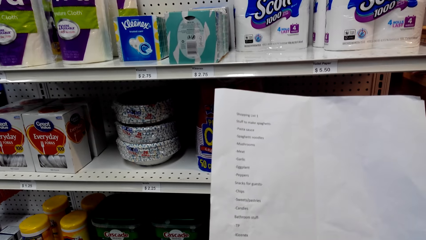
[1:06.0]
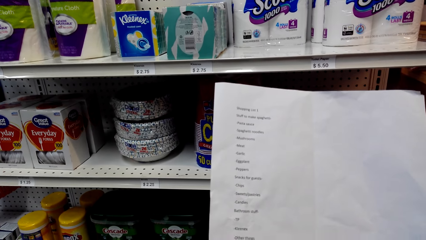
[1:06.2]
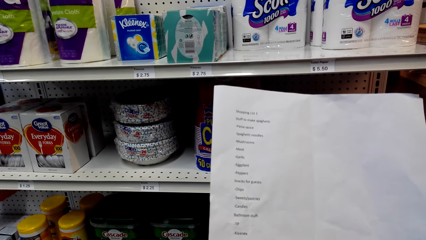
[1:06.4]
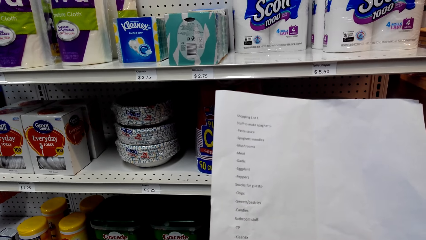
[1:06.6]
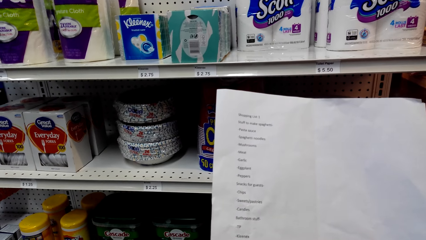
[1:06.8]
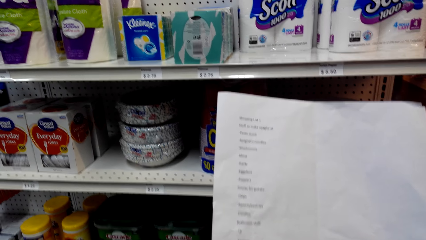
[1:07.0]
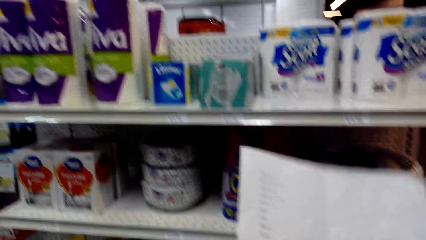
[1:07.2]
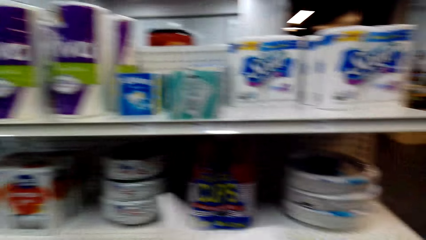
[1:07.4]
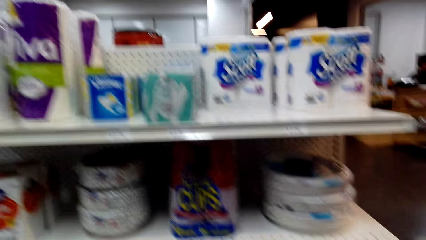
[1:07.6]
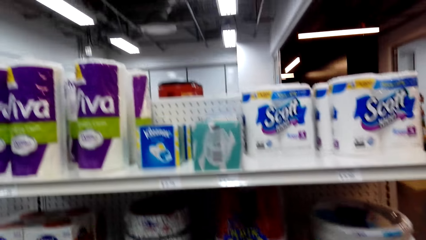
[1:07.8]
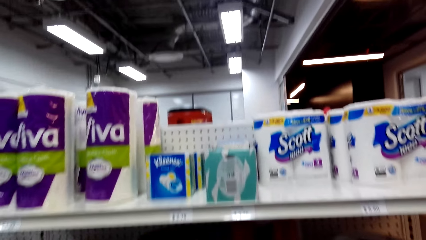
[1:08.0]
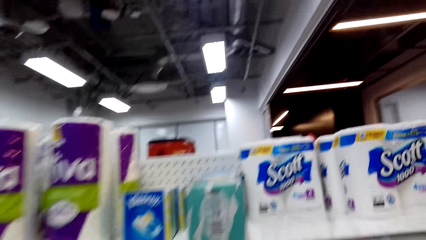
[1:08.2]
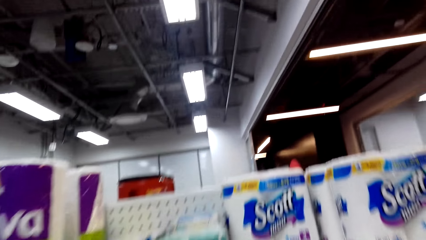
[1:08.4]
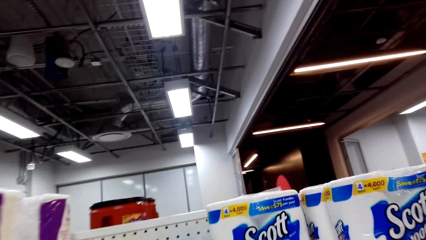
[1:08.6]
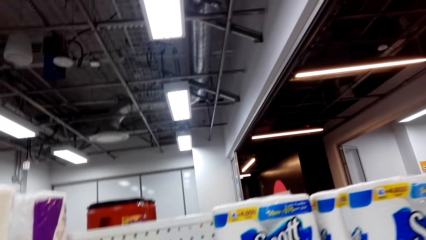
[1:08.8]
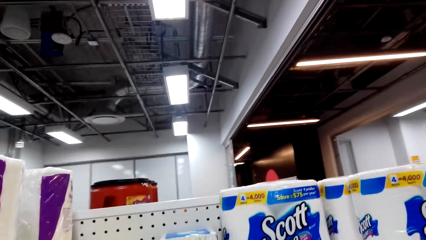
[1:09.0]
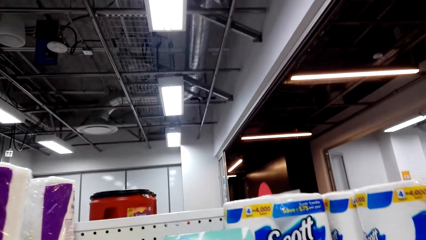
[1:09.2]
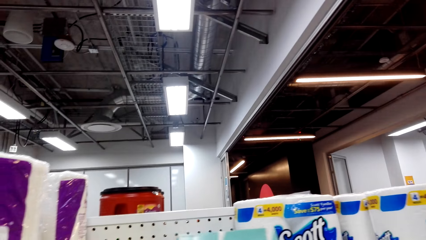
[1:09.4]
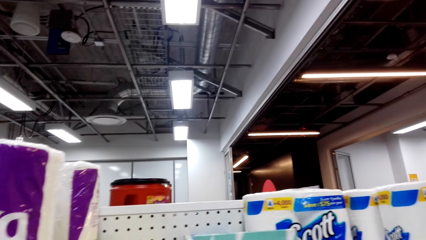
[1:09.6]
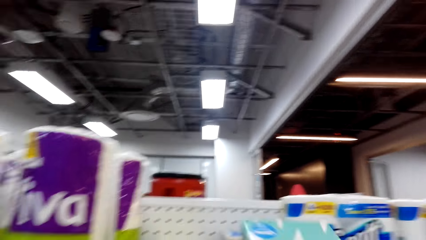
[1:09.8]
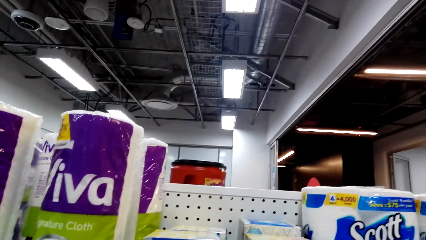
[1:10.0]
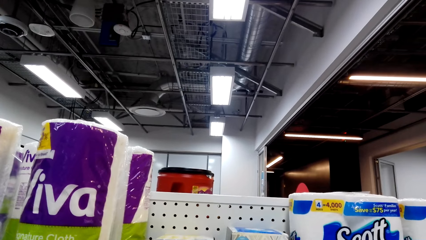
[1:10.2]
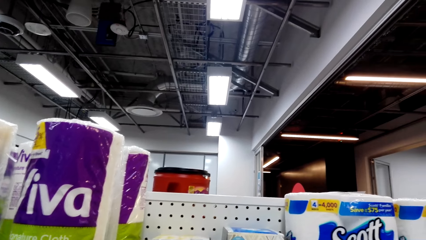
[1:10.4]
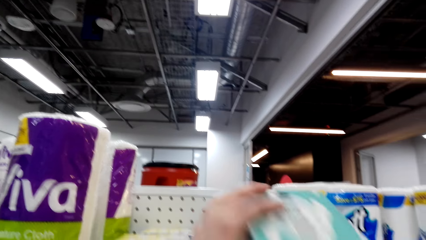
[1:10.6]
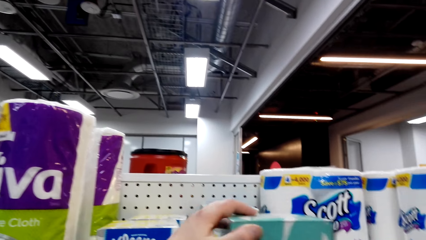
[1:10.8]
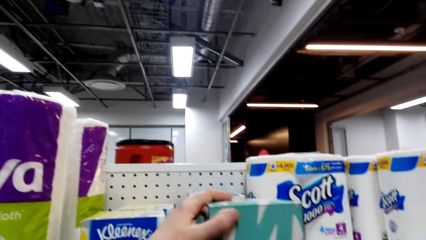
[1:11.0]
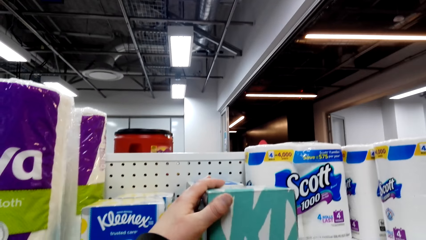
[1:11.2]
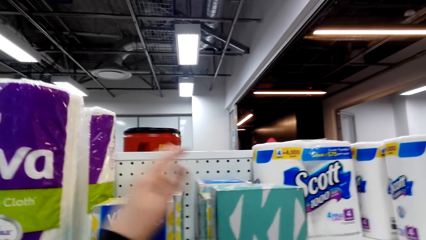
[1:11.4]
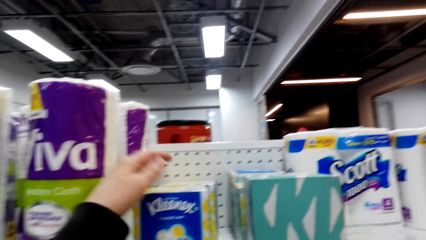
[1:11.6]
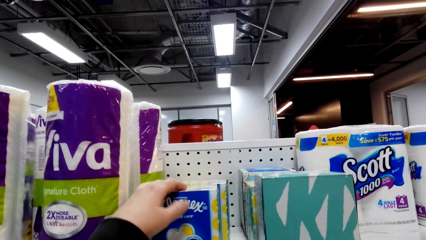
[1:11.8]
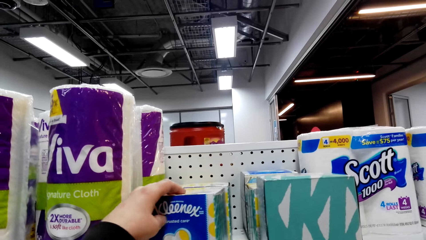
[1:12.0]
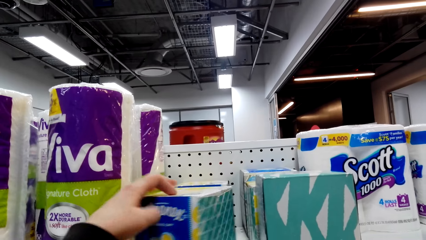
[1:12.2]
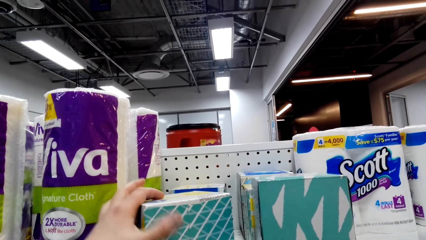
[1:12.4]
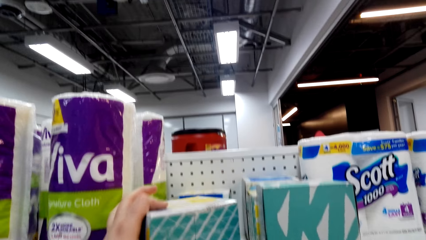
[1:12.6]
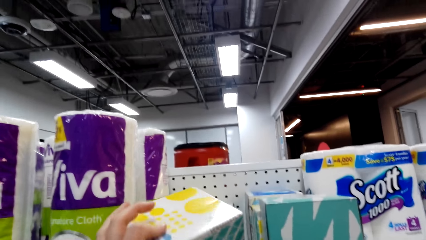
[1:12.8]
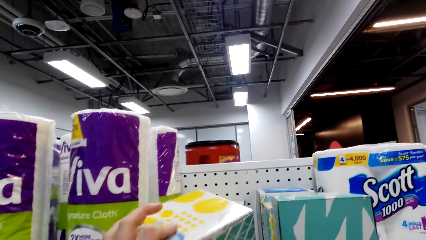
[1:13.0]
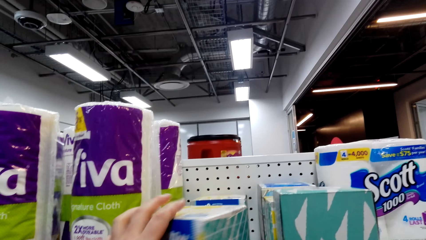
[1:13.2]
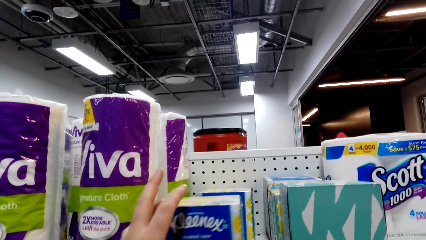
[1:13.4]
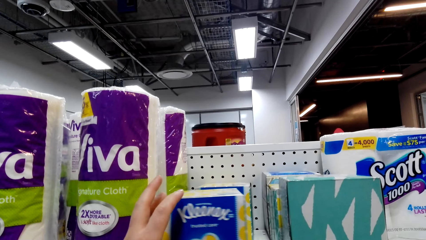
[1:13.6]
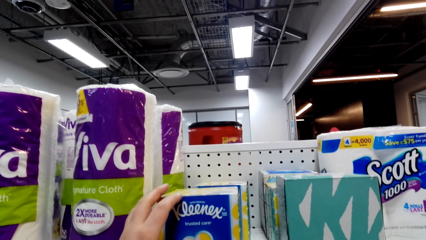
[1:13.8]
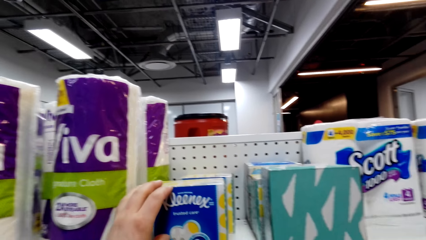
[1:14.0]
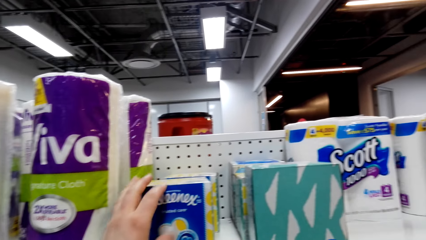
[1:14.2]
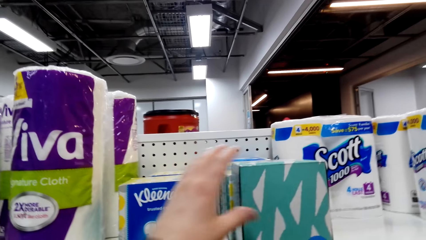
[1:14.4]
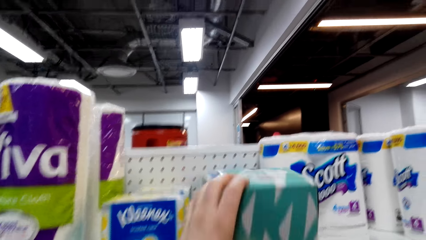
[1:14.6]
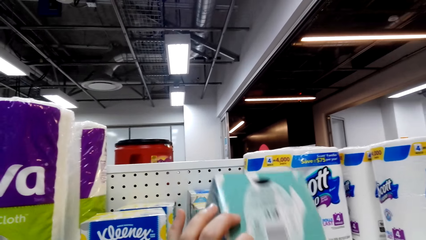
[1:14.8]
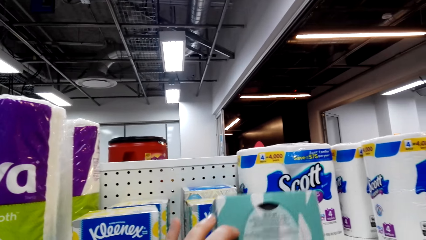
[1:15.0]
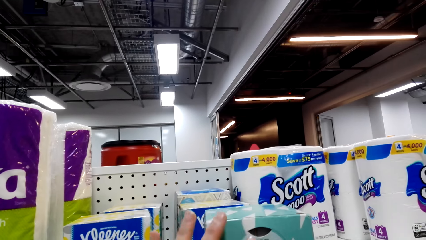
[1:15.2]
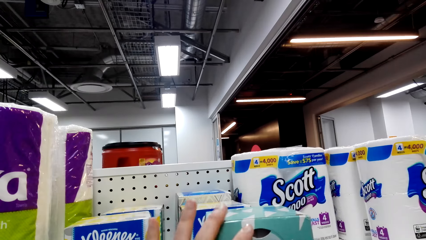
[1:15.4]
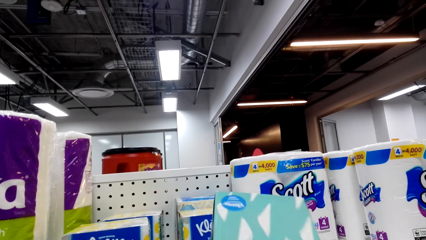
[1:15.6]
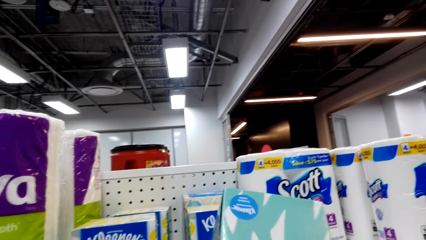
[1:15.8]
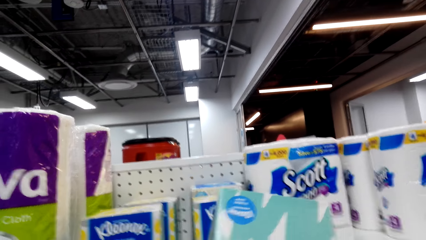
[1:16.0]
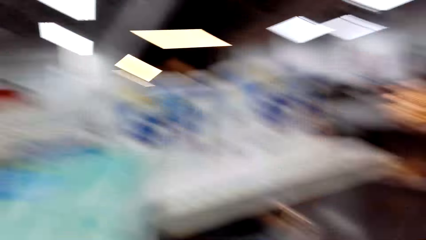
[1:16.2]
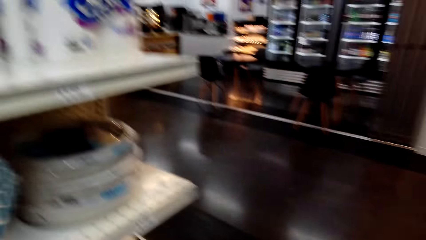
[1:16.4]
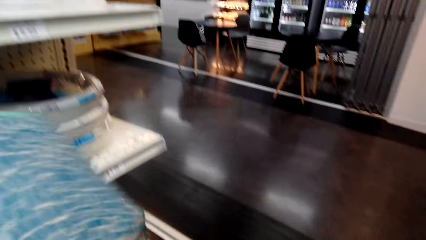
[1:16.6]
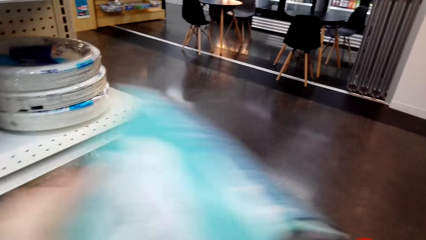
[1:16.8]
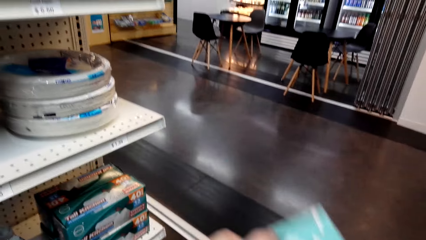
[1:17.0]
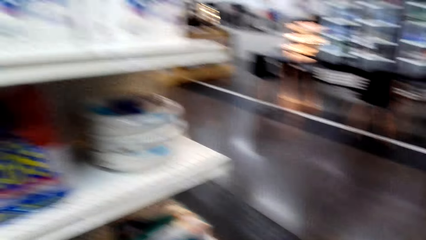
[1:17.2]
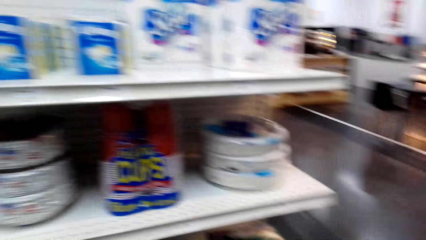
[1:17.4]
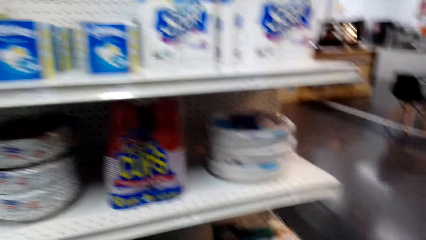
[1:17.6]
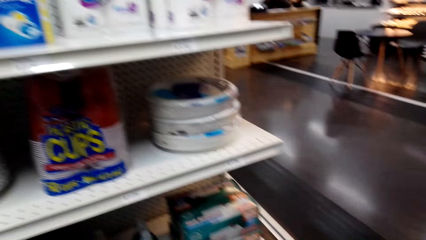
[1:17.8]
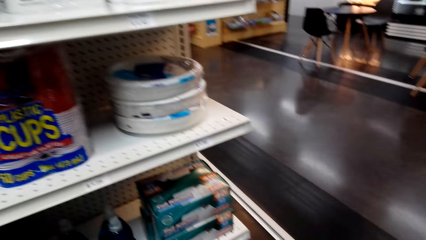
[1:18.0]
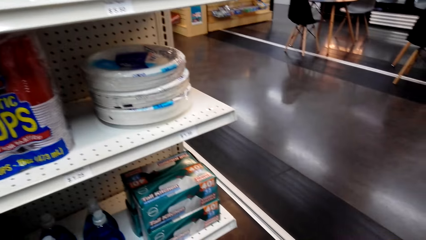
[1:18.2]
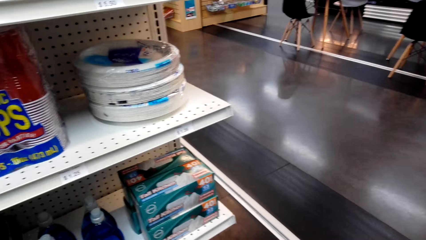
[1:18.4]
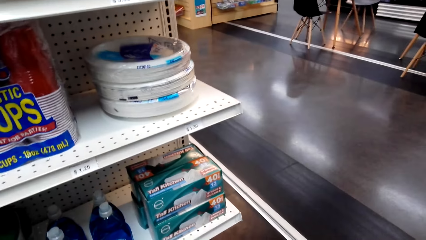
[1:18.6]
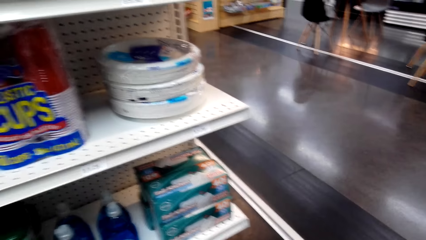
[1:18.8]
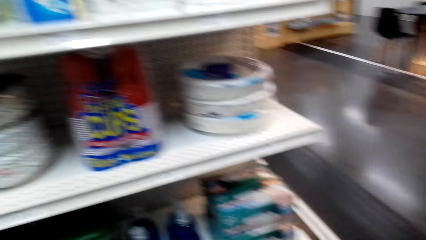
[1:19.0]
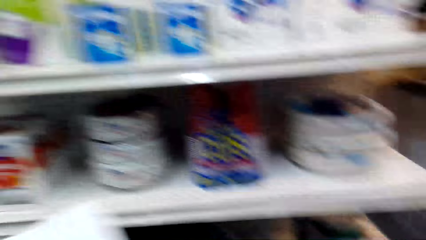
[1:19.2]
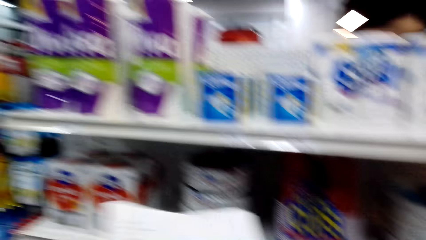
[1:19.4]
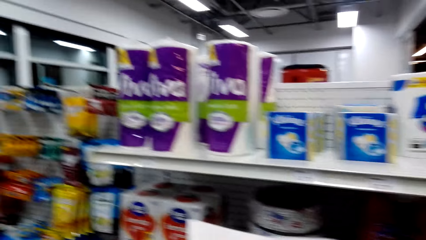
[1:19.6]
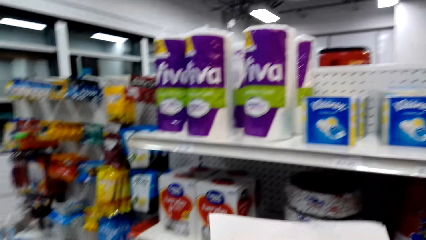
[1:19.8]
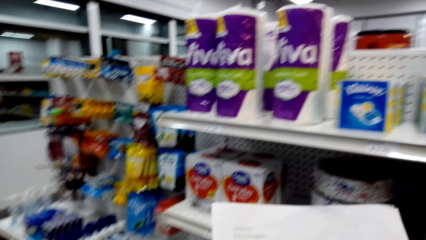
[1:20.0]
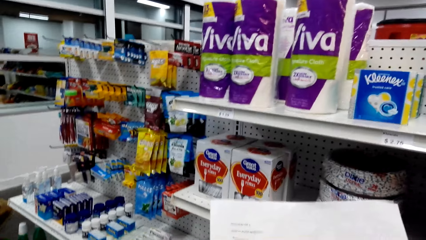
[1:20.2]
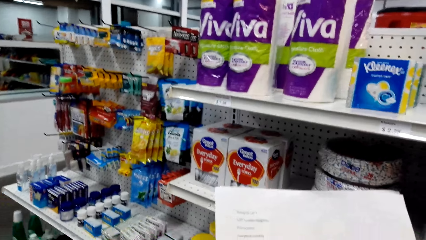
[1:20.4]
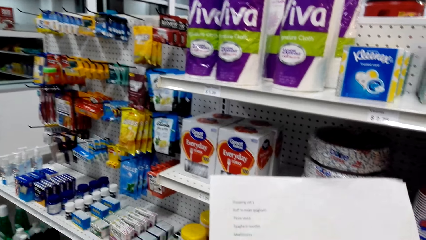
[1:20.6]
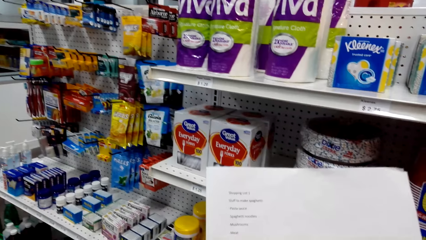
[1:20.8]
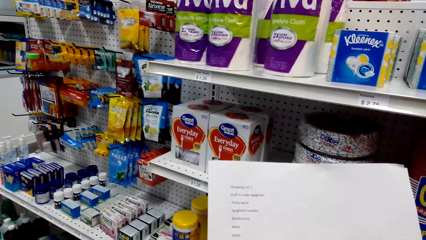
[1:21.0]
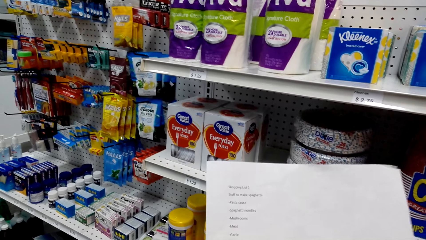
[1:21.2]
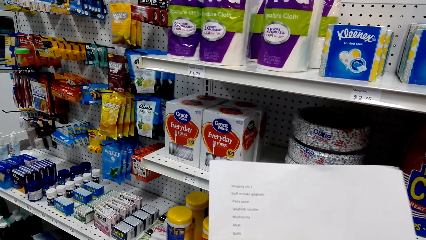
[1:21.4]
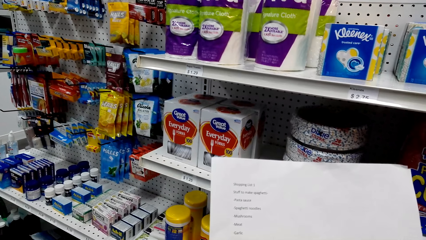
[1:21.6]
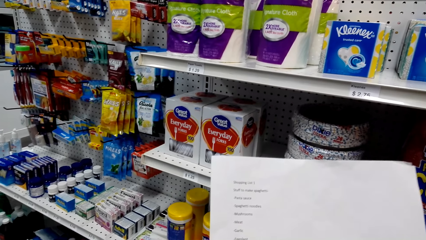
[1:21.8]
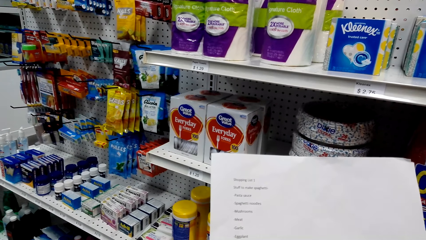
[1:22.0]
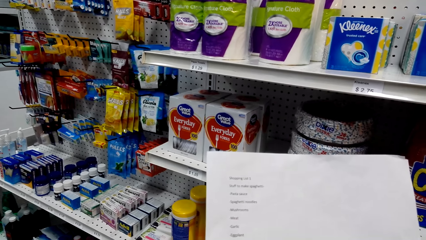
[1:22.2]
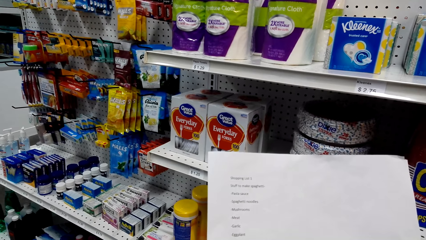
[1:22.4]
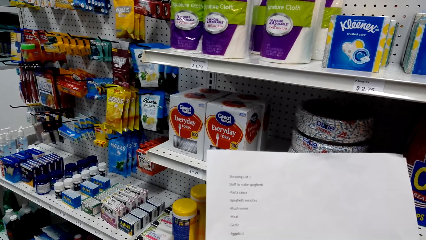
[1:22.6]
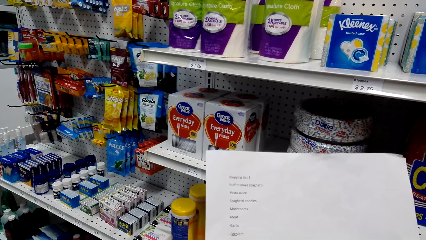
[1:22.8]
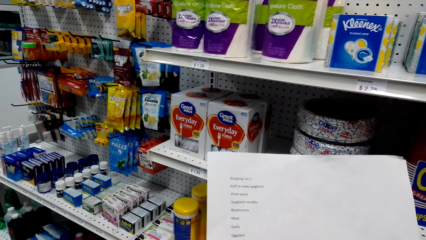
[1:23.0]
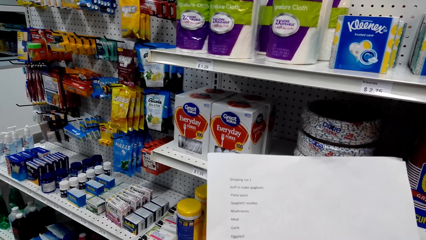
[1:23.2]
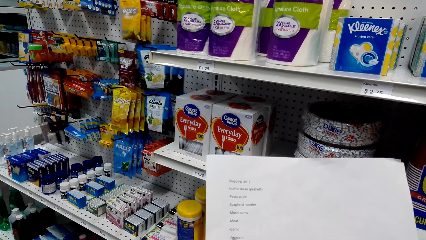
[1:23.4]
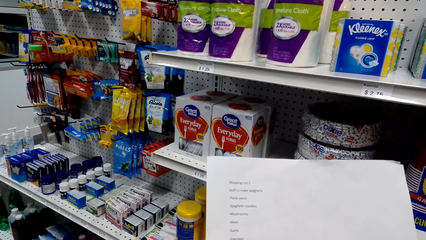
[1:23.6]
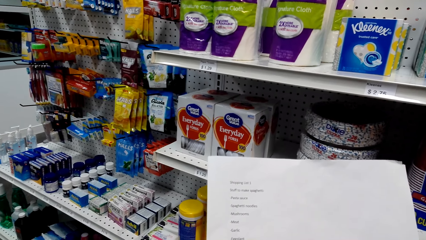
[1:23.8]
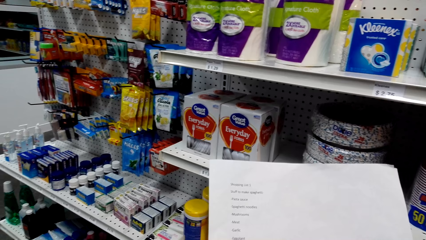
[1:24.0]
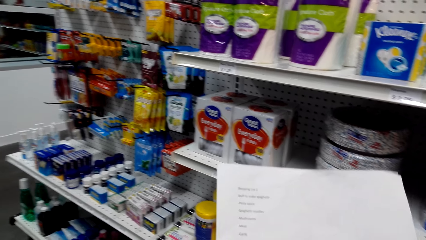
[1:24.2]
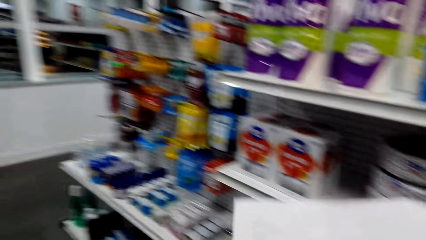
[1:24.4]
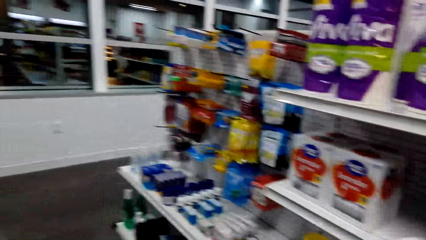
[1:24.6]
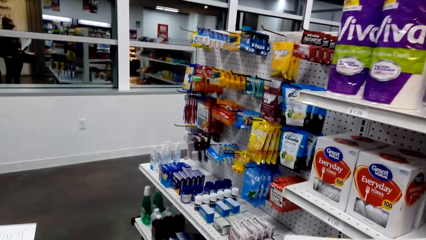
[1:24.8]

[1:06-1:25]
The camera wearer looks around. They sample items on the shelf. They pick up the packet from the shelf. They collect an item and pack the item. They read the shopping list.
